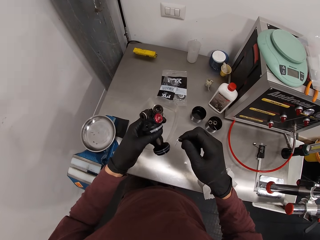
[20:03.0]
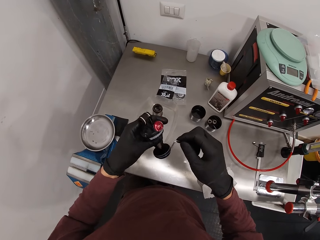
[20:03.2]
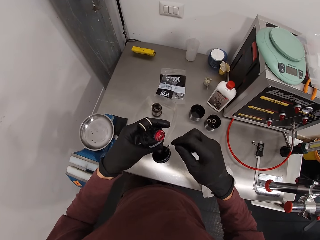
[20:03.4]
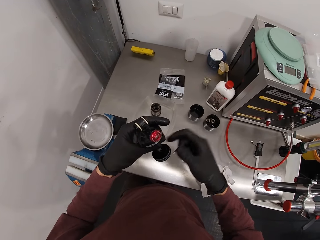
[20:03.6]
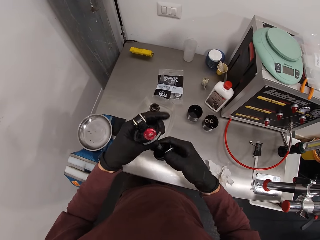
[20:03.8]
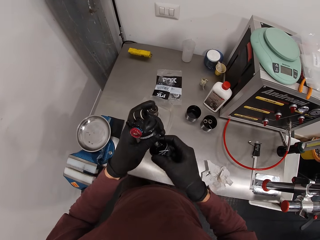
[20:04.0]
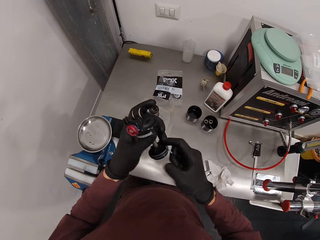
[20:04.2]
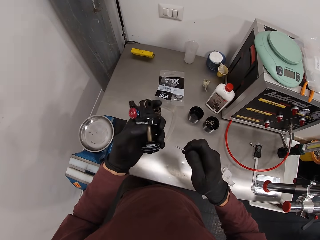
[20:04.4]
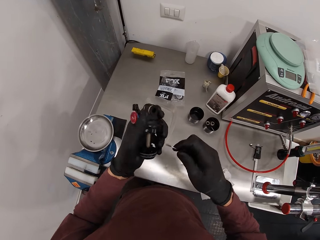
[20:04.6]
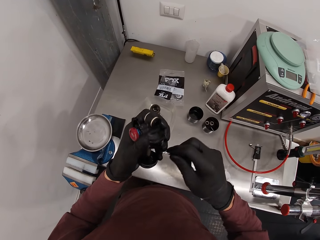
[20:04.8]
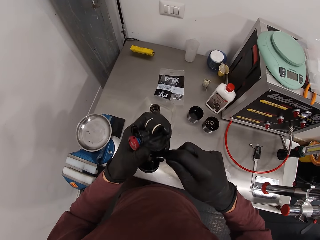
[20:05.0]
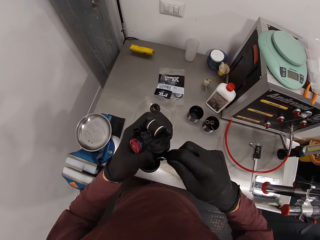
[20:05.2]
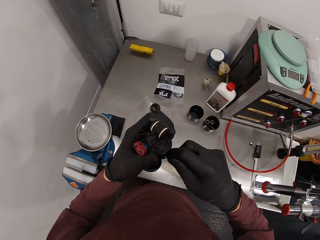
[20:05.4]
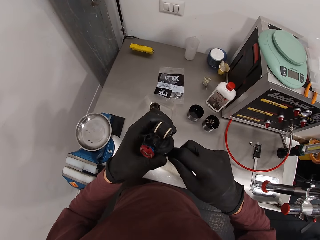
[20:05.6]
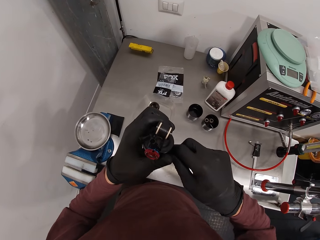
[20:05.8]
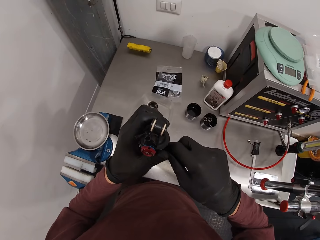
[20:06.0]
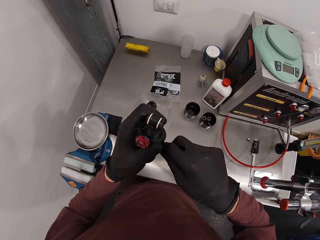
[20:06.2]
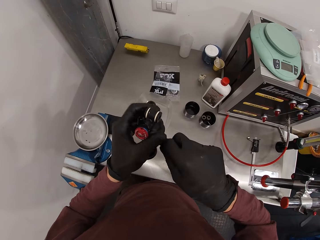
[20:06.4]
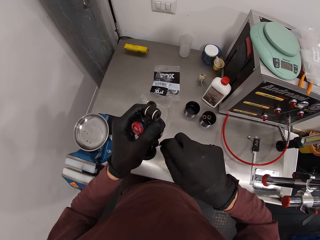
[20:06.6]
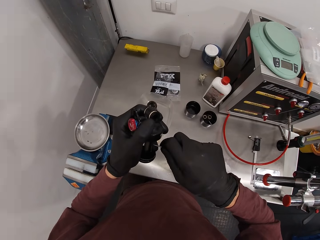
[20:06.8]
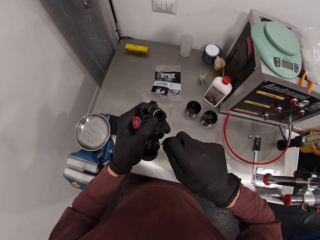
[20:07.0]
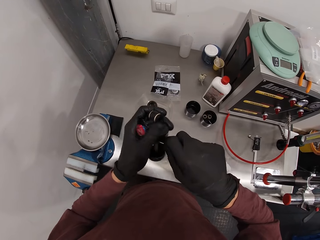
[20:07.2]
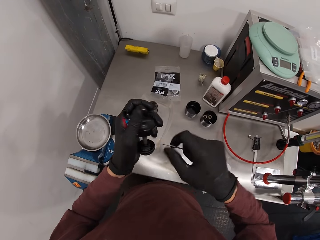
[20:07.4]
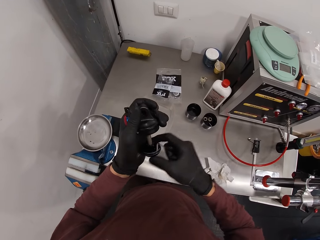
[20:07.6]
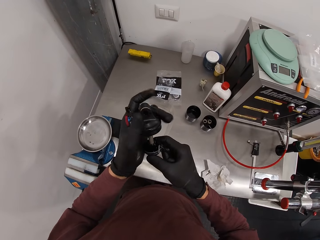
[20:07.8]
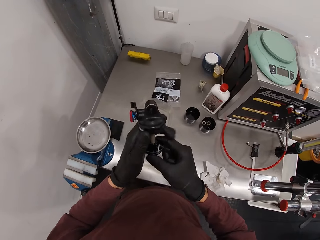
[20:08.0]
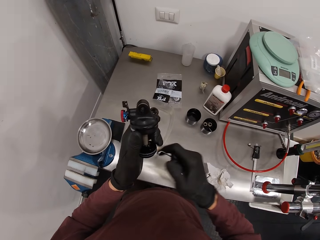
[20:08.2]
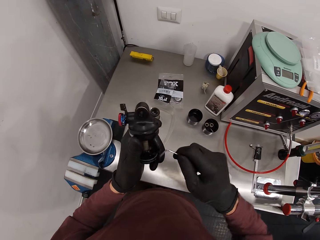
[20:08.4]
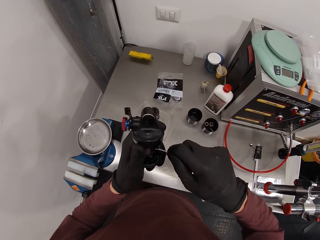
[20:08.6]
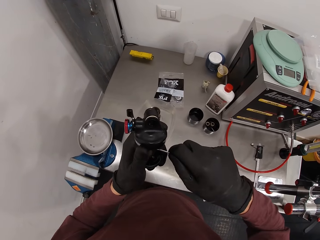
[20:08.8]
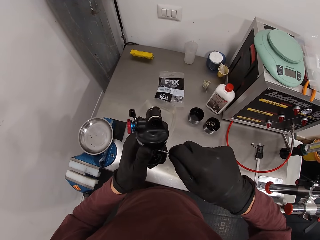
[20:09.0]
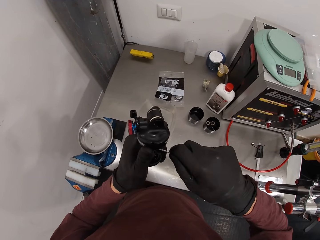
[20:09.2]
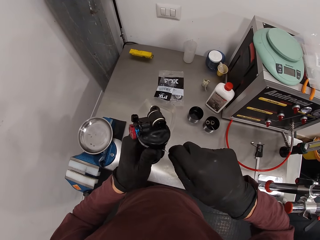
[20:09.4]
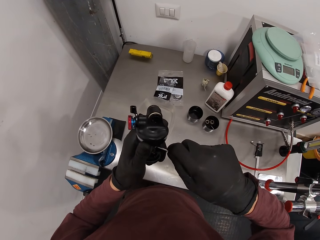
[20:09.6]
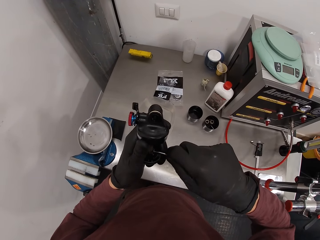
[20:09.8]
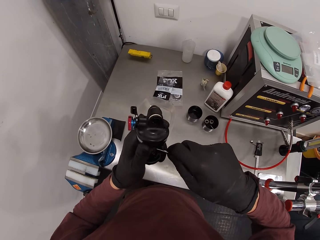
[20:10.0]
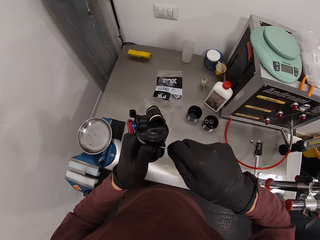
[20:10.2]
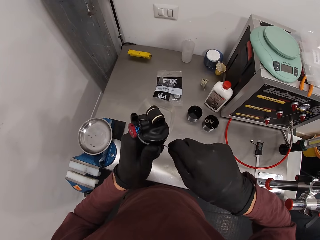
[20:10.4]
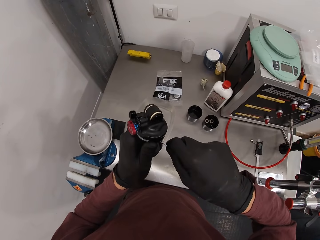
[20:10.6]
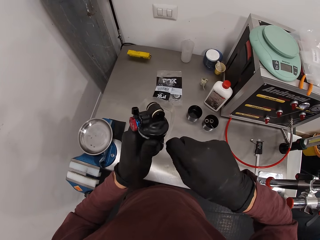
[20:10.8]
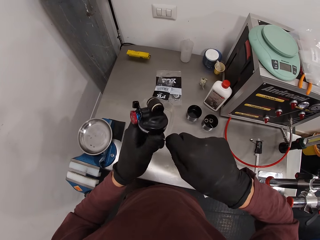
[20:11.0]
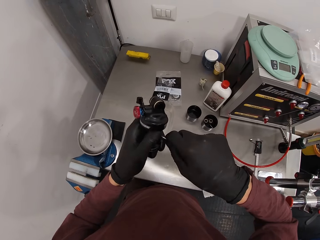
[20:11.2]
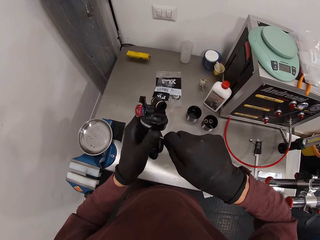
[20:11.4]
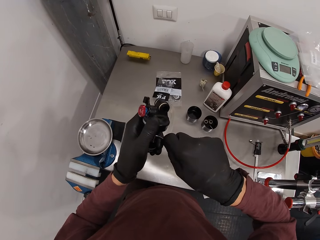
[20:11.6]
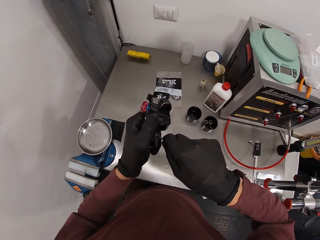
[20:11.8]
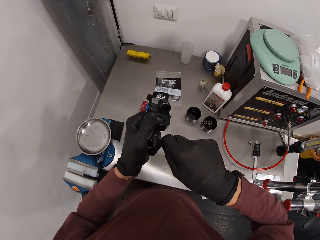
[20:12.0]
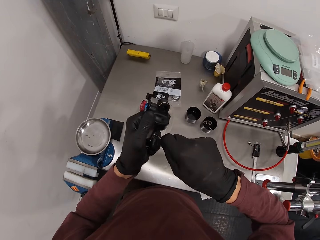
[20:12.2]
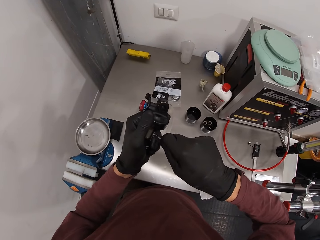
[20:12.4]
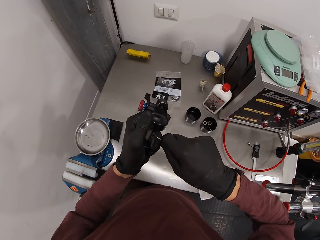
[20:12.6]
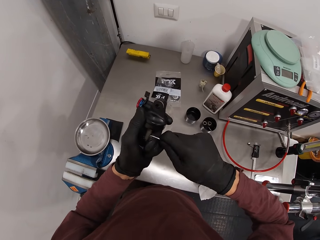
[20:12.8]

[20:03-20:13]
The camera wearer unscrews the cork of the bottle with the hex key in his right hand.

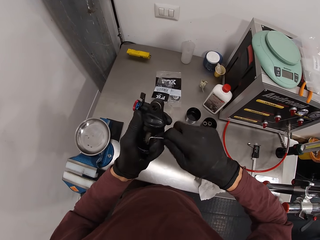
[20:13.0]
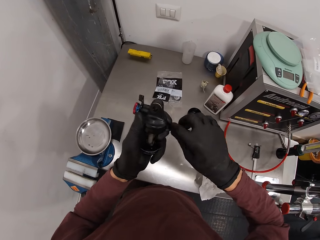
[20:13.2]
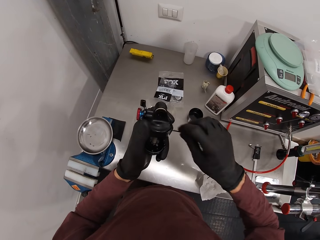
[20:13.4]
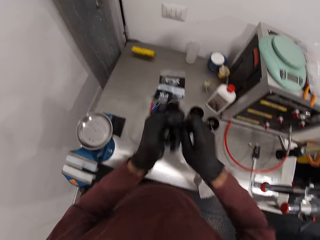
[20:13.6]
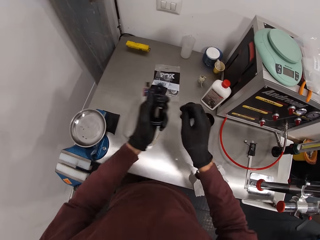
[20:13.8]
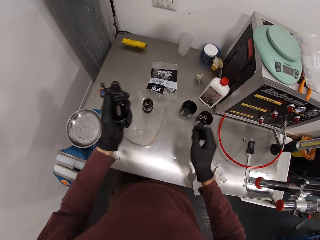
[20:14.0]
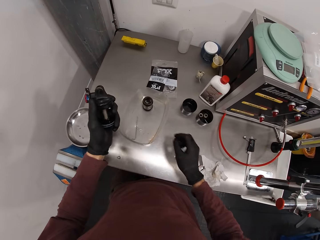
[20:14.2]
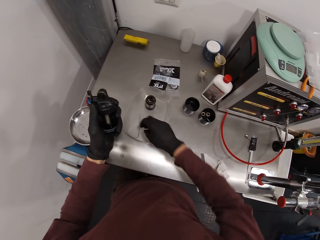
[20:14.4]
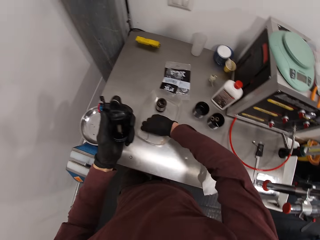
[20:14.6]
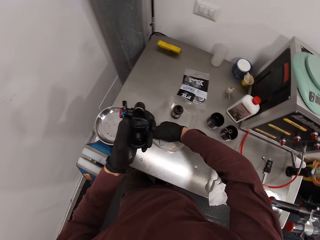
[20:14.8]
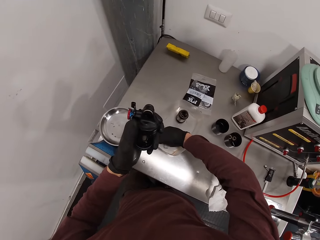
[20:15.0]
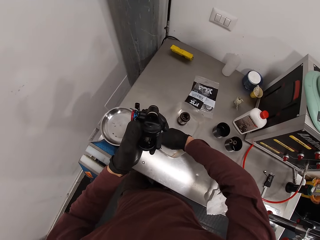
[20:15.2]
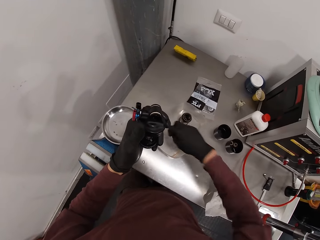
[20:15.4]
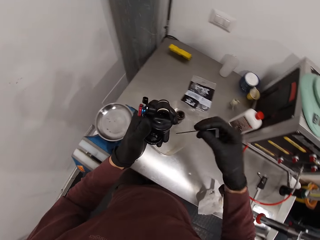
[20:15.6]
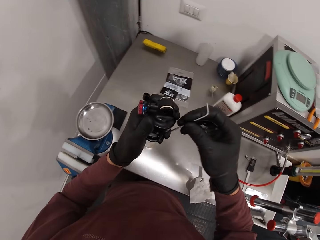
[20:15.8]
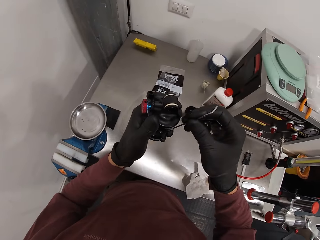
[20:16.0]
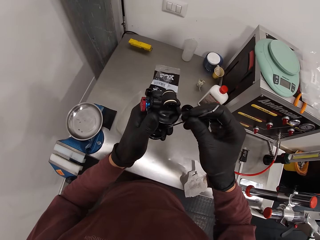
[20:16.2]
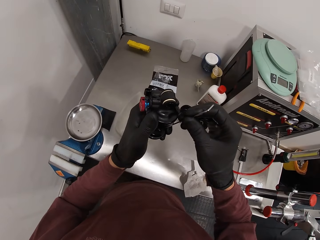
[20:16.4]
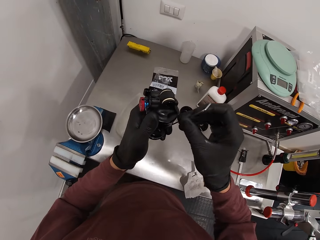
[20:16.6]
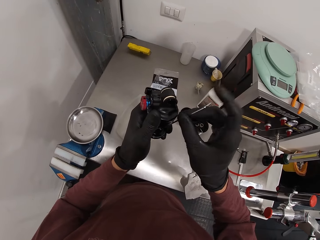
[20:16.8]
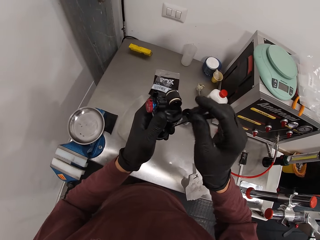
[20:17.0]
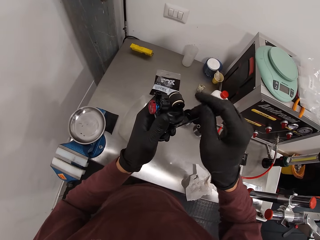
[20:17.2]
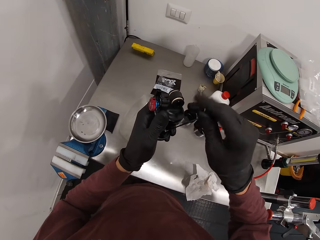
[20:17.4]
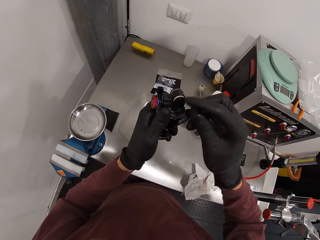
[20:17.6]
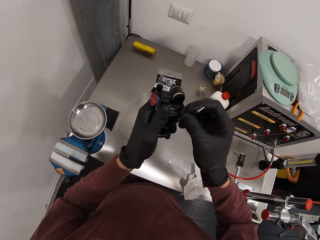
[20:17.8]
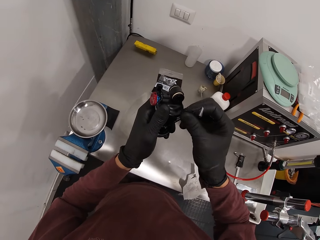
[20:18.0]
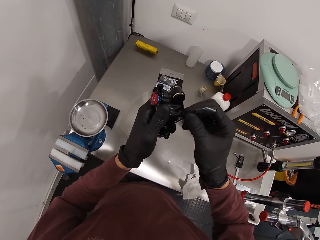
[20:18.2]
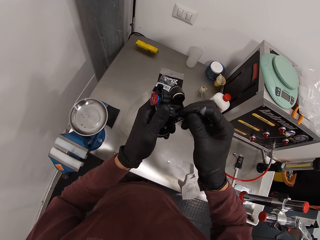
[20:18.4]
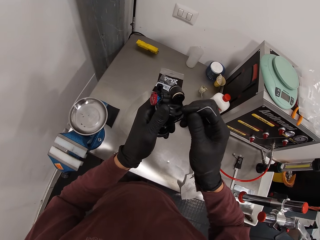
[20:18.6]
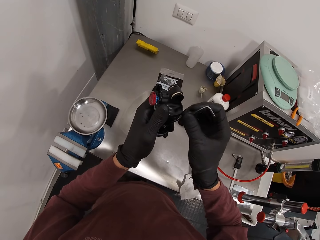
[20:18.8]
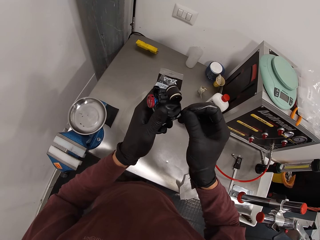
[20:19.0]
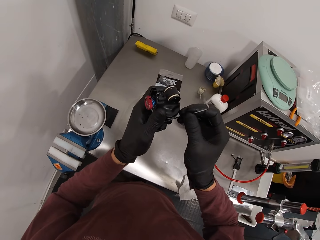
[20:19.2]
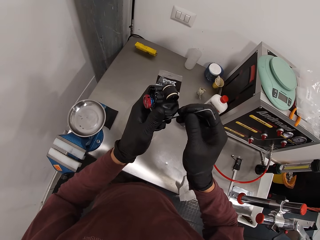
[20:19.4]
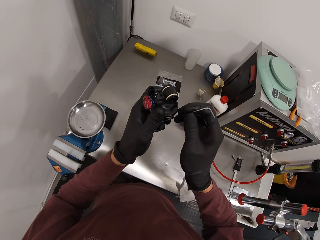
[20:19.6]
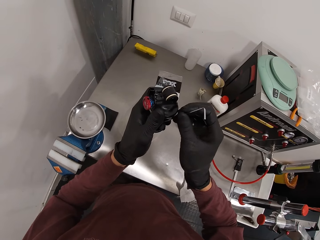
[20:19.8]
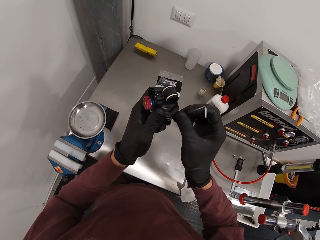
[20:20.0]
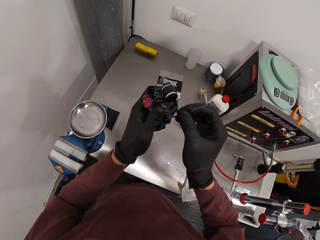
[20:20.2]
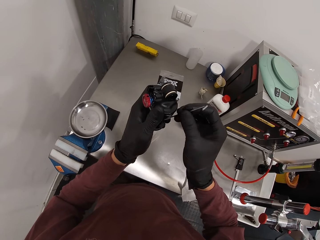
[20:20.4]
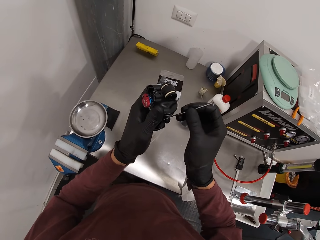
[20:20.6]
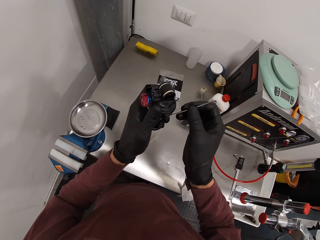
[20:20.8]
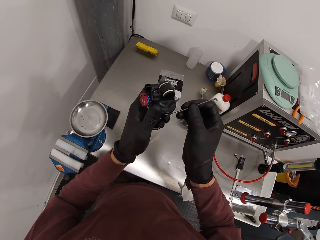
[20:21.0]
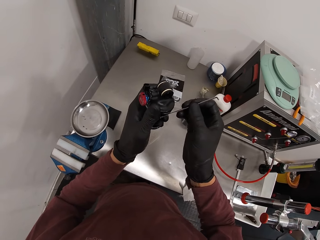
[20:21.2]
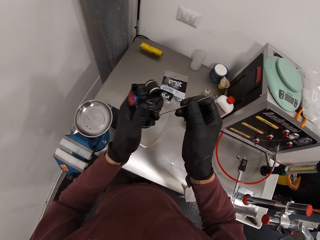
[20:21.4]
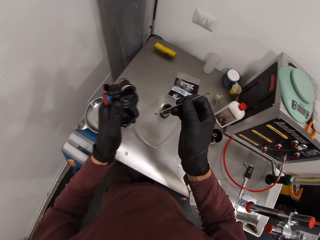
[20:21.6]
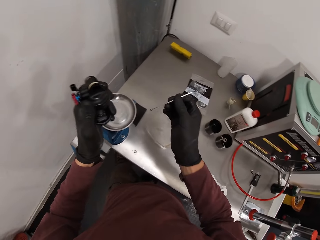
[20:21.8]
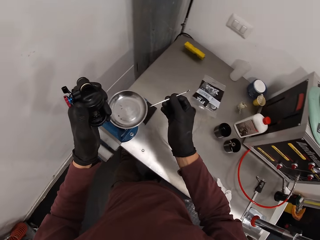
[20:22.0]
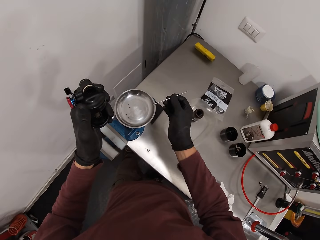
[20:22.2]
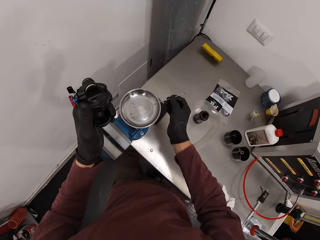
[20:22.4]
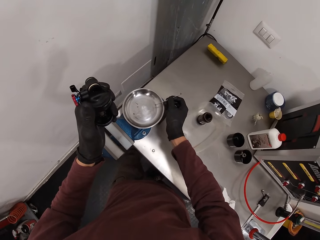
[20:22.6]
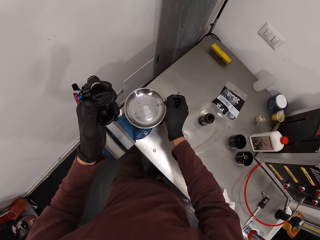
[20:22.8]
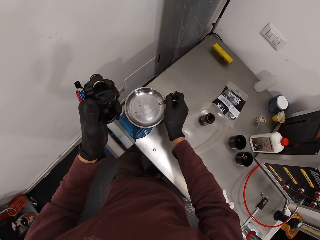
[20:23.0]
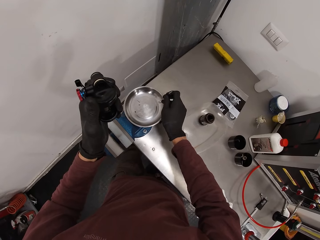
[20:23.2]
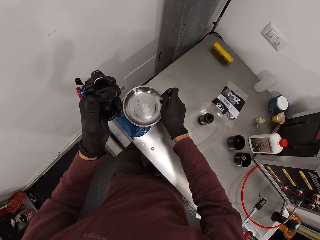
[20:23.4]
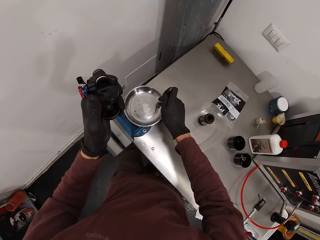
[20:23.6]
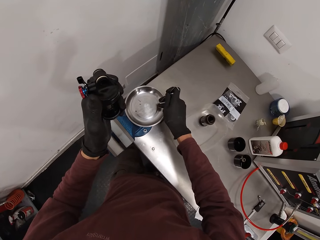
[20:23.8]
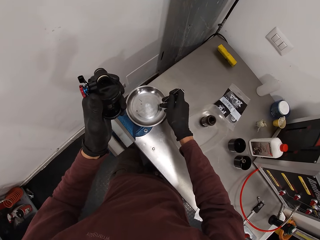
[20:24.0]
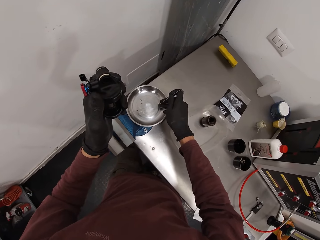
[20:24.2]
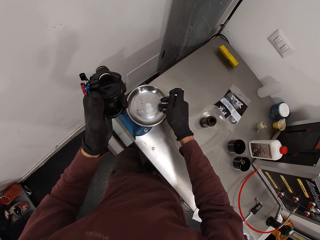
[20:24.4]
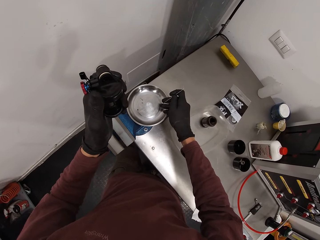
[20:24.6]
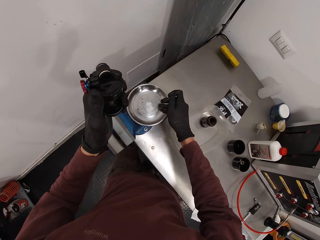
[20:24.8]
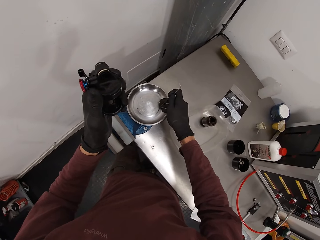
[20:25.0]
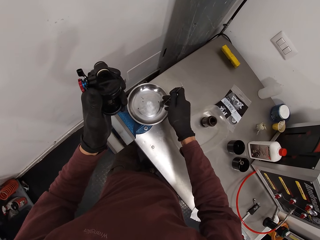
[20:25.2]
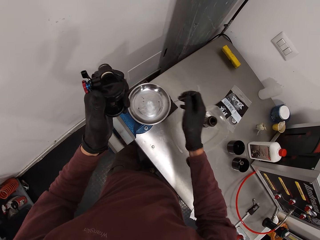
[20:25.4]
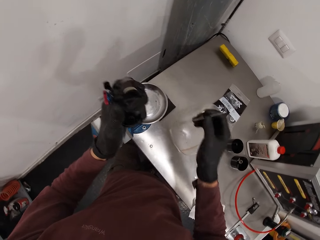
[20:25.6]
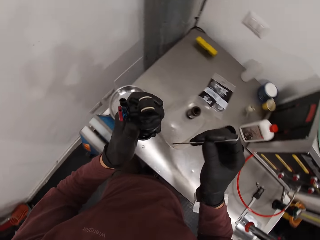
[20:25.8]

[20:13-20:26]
The camera wearer drops the wrench on the table. He picks the wrench. He unscrews something. He drops the screws on a plate on the clamp with the Allen key in his right hand.
